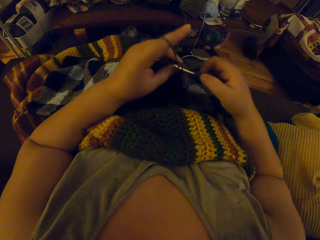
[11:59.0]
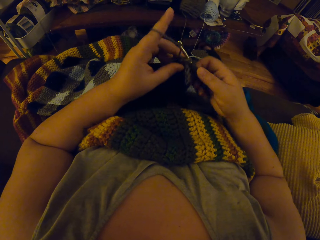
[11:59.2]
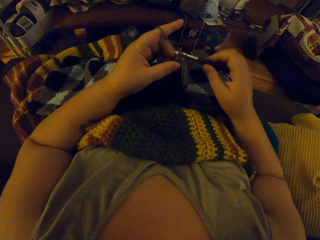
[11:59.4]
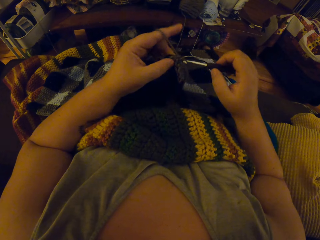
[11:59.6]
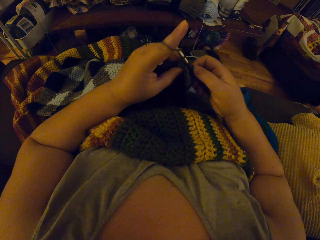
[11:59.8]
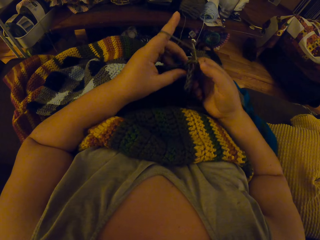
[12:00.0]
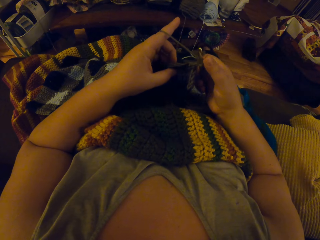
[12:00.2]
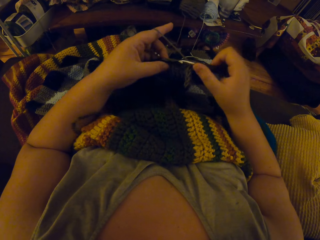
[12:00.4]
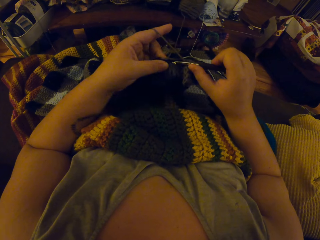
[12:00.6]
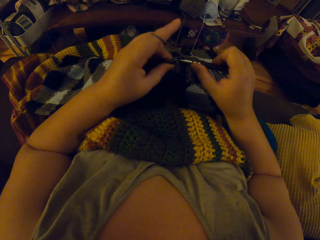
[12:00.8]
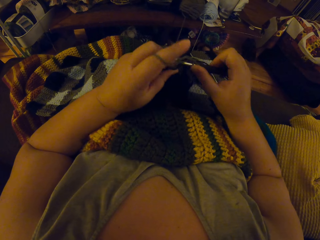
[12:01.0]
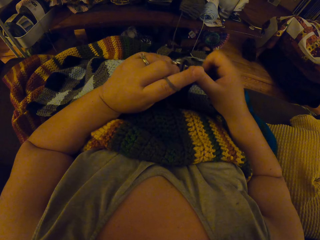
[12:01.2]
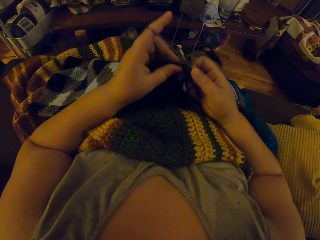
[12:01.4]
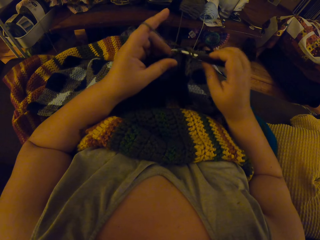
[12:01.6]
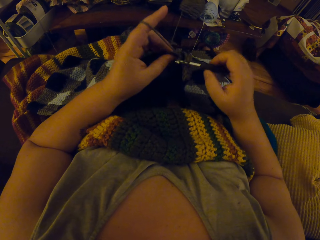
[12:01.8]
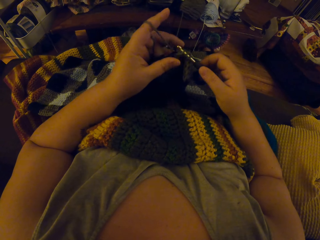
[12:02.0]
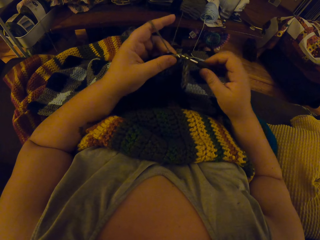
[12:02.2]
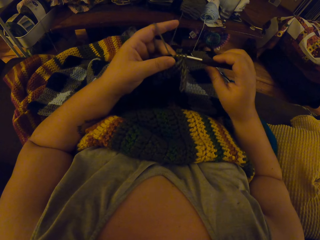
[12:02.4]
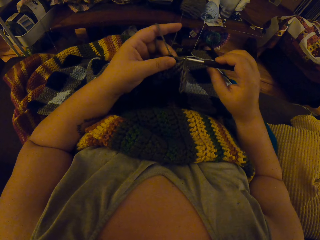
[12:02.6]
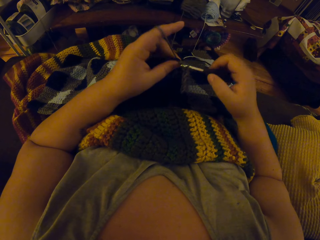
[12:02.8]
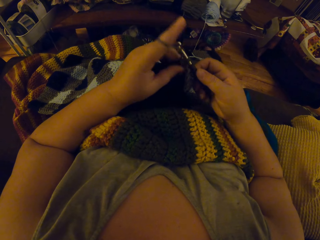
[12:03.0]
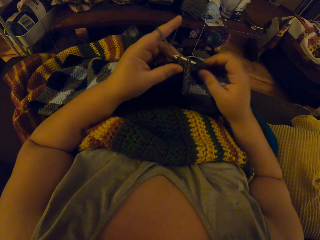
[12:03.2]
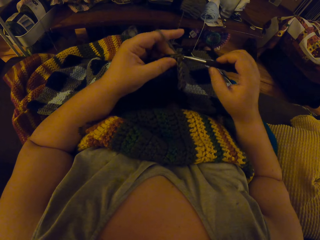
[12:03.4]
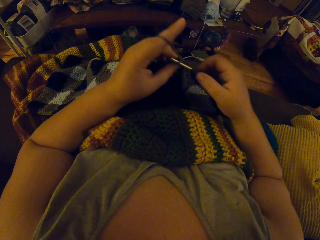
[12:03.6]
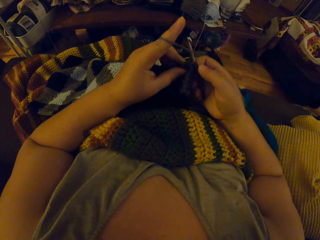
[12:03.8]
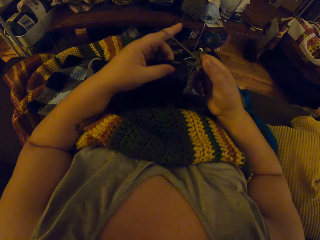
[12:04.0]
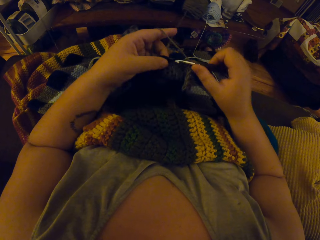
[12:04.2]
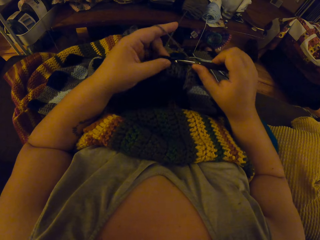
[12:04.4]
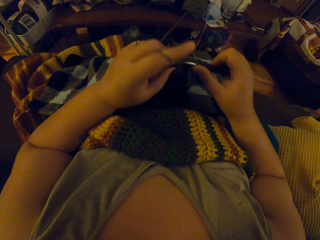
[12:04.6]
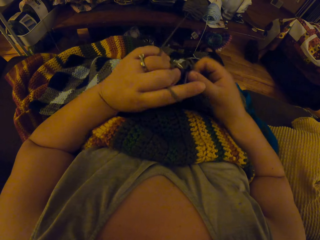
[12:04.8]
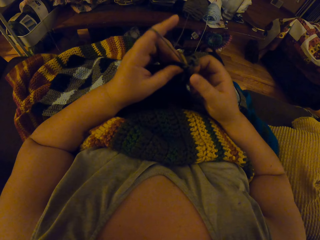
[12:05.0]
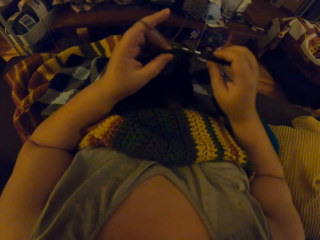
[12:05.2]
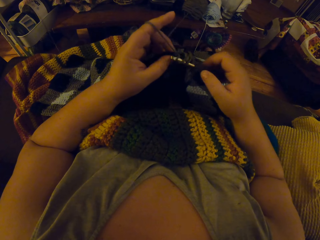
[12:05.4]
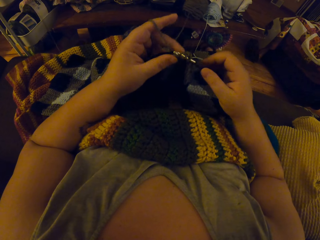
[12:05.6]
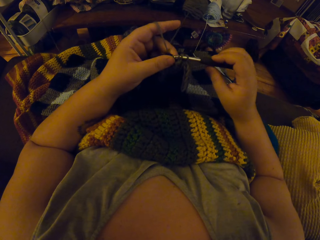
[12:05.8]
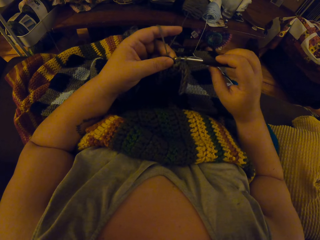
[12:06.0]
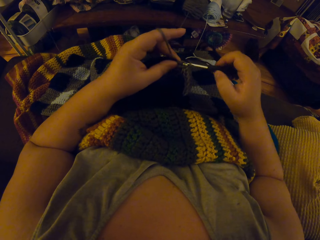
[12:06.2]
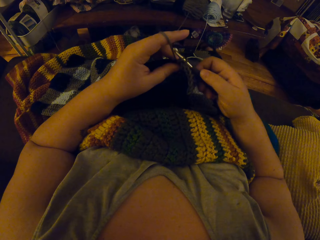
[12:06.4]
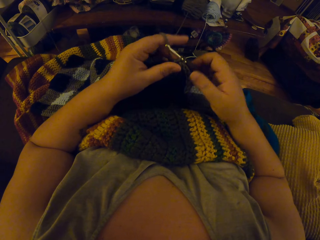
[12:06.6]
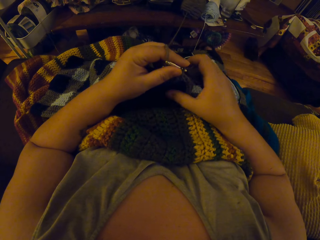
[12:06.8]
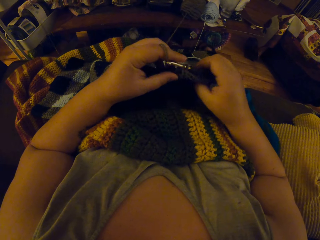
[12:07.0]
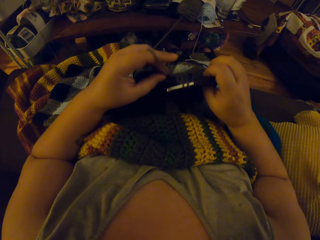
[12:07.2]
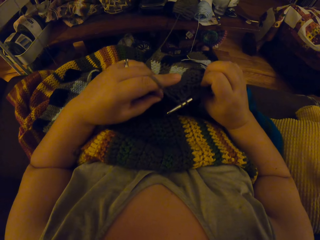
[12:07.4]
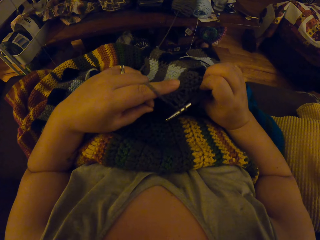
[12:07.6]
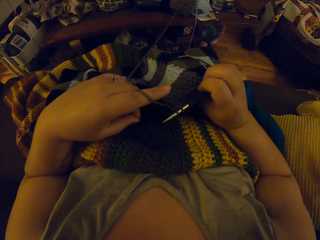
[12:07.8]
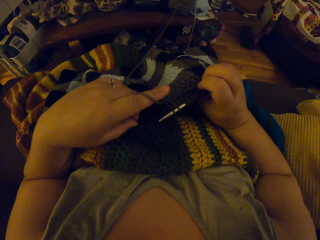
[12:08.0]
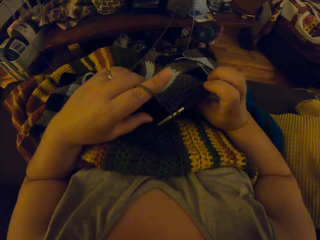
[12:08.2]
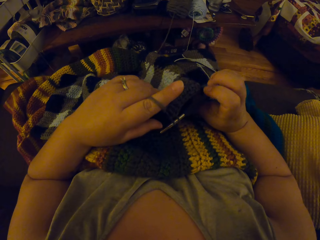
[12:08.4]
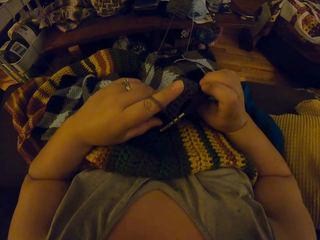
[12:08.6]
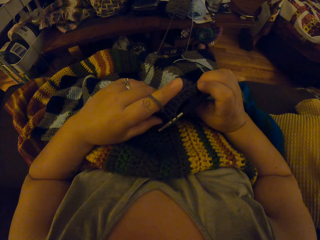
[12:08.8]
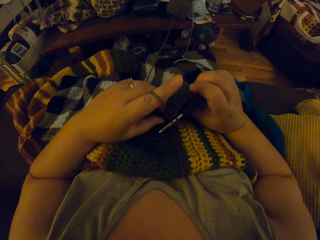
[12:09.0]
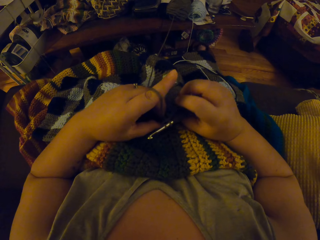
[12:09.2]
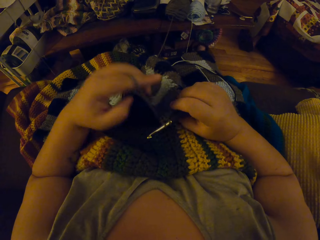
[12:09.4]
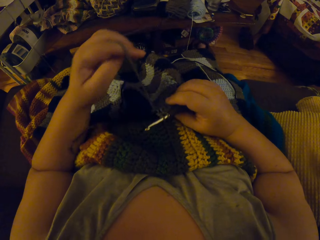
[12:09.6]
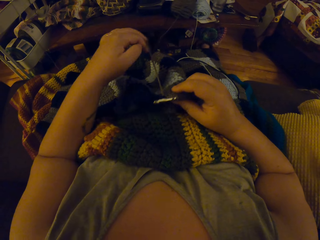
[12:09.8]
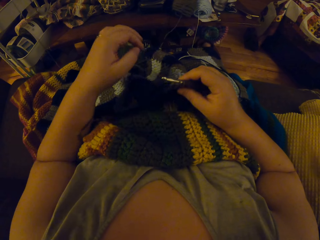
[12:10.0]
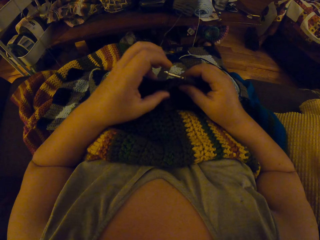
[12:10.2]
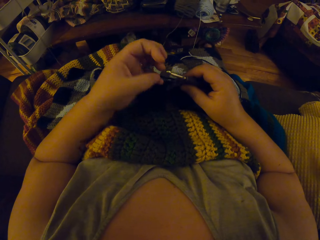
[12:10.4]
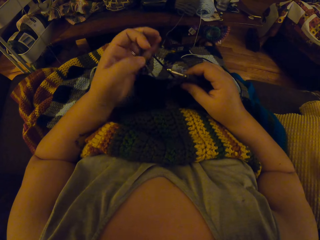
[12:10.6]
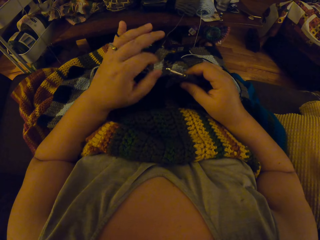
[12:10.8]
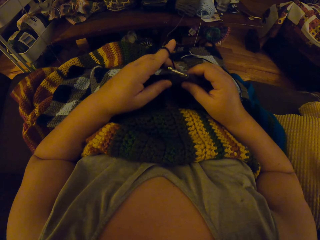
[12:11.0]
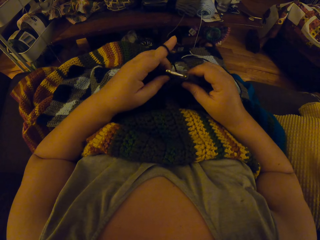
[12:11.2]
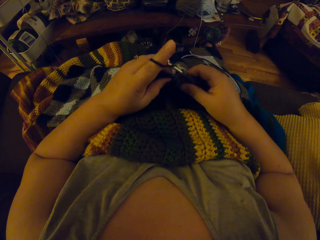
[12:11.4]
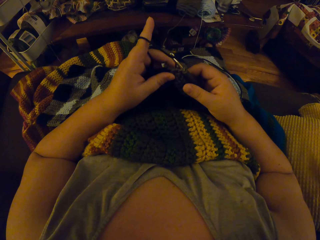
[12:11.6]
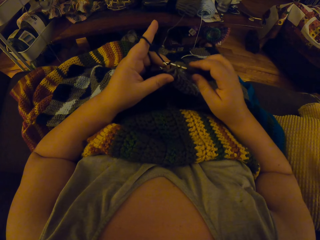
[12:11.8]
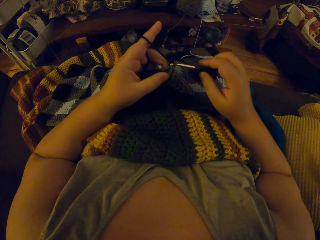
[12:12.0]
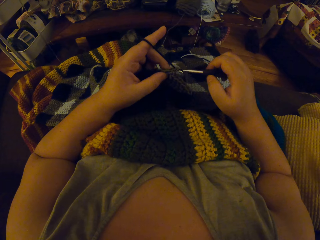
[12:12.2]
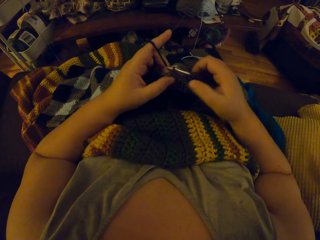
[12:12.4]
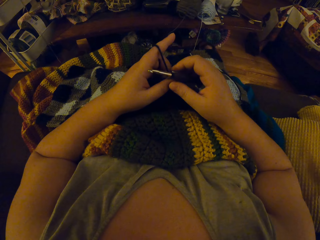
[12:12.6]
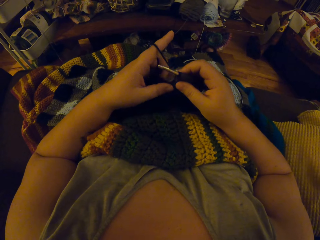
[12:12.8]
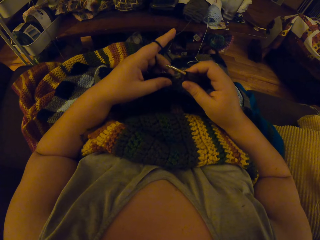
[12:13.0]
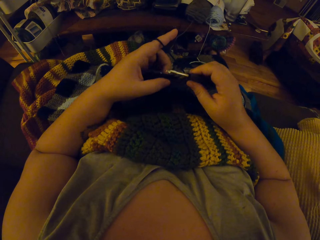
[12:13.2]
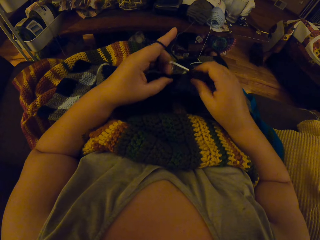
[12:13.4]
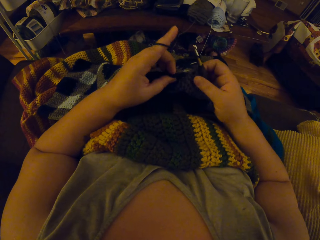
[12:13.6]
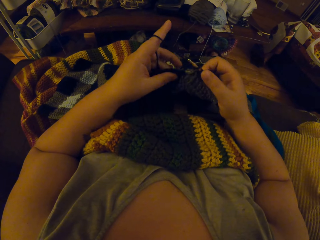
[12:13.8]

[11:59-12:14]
The camera wearer stares at the cloth. She turns the crocheted fabric. She adjusts the yarn with her left hand. She aligns the threads. She crochets with the yarn.

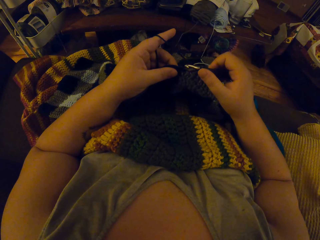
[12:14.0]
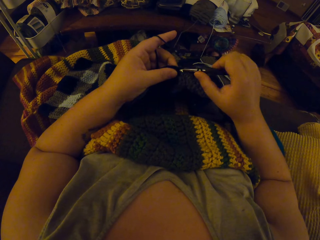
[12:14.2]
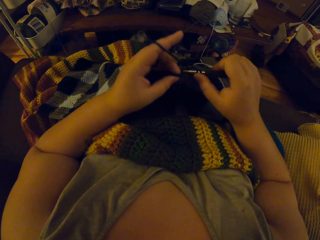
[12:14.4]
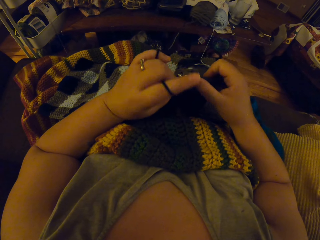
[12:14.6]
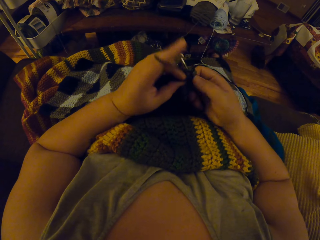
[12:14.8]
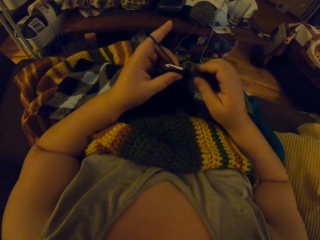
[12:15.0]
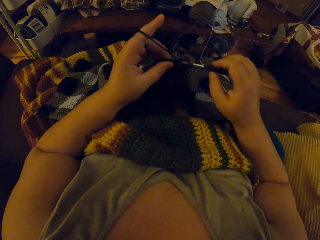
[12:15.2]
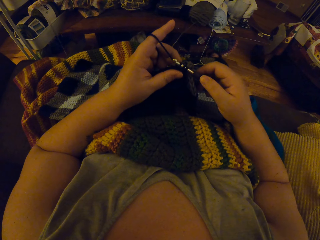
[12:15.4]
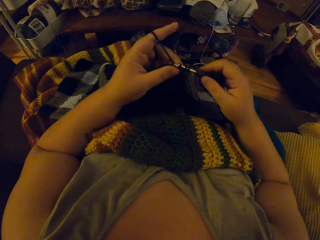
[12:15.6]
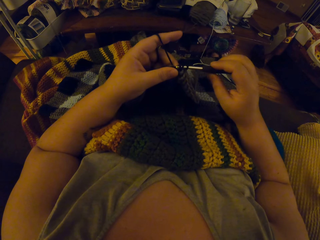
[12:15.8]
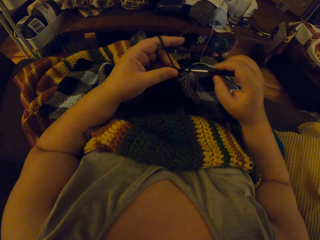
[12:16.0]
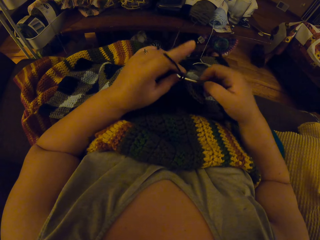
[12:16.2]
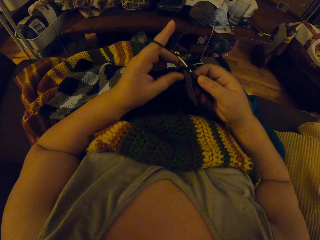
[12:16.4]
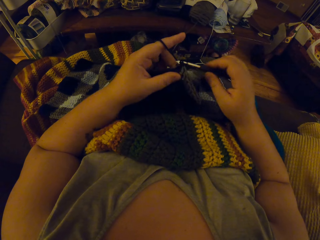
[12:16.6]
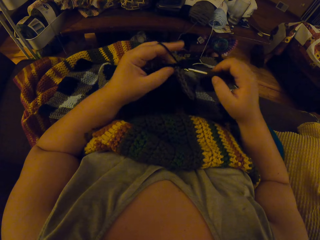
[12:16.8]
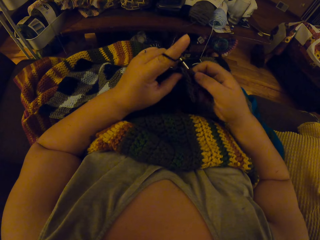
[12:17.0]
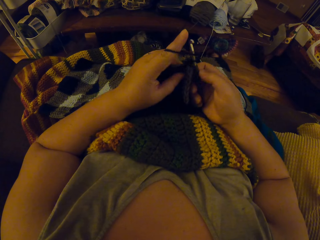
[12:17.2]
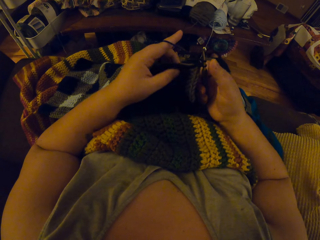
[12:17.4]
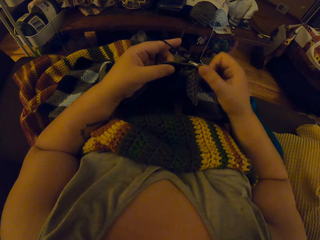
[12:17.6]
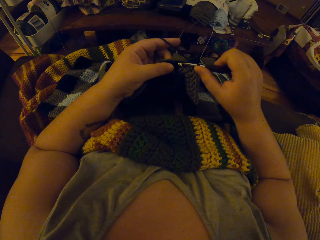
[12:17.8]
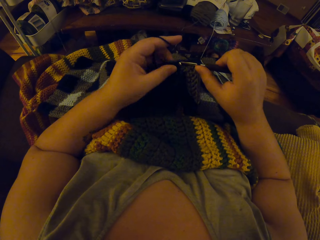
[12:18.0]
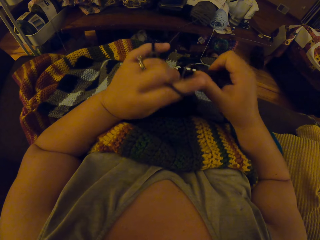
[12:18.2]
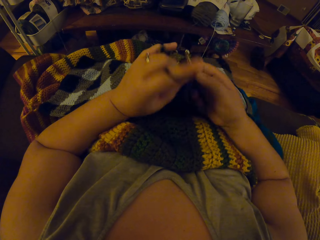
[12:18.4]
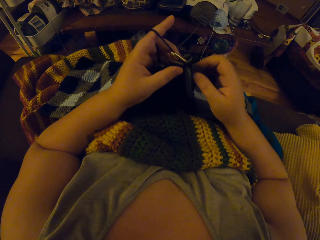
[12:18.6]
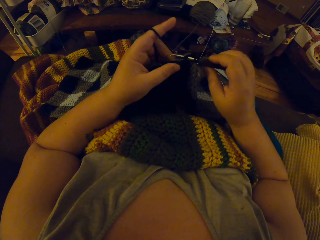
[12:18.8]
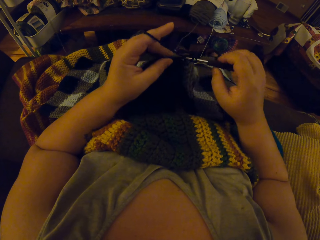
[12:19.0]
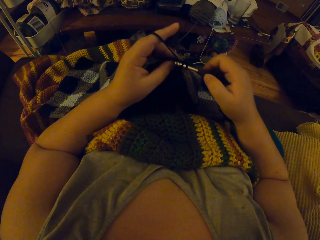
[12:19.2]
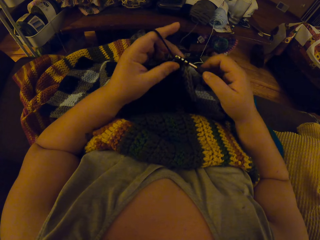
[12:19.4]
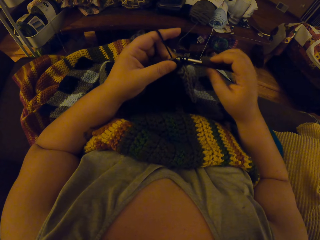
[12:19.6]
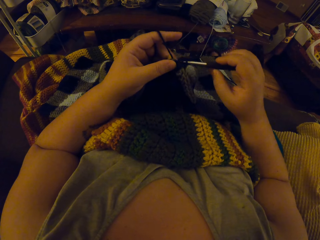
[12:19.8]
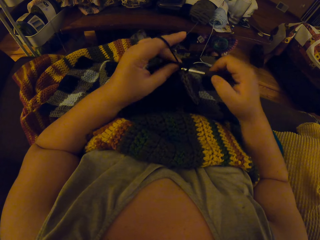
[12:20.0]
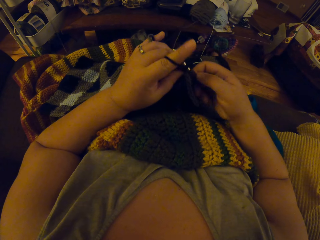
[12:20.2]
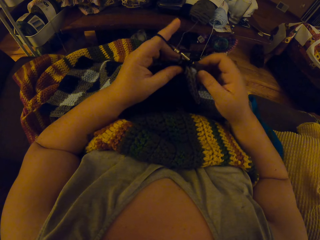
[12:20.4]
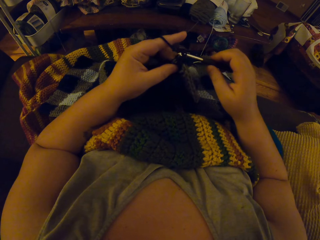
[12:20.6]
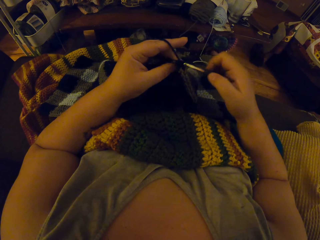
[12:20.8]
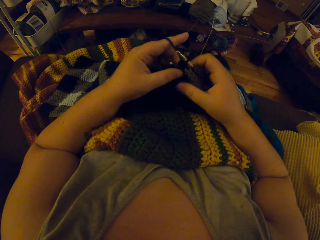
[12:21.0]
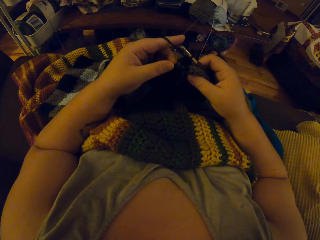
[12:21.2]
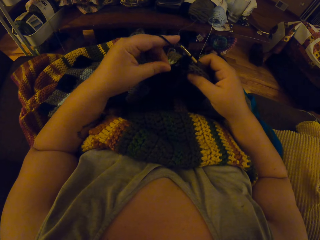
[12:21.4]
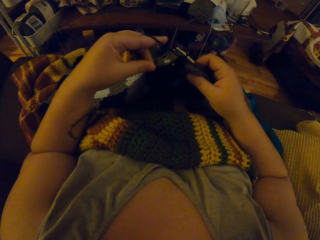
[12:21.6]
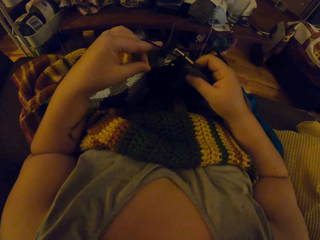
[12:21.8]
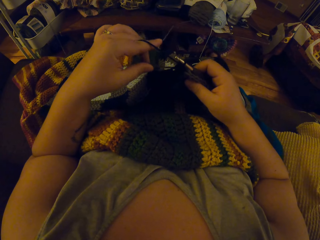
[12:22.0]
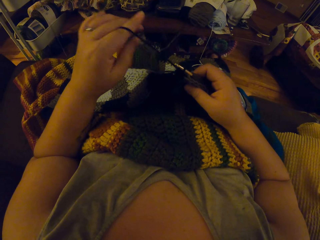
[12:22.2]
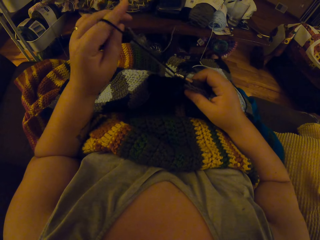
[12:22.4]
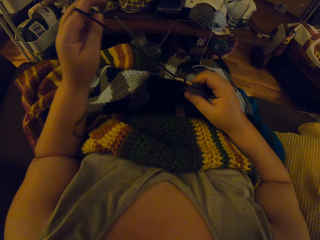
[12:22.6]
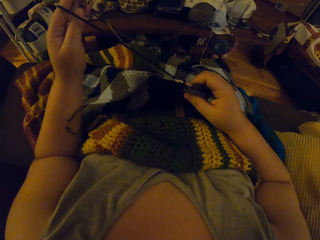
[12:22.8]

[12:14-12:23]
The camera wearer knits the cloth with a crochet hook and the thread.
